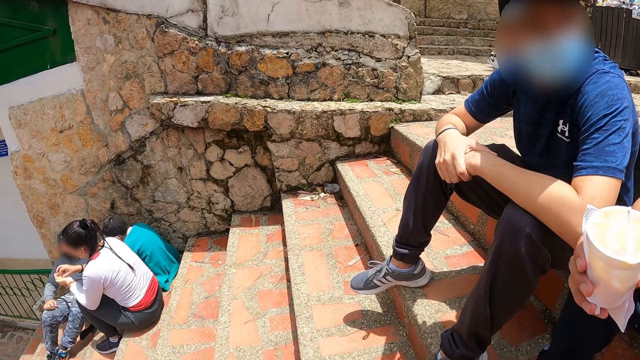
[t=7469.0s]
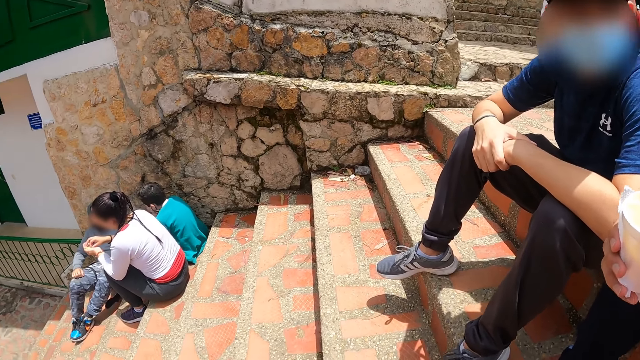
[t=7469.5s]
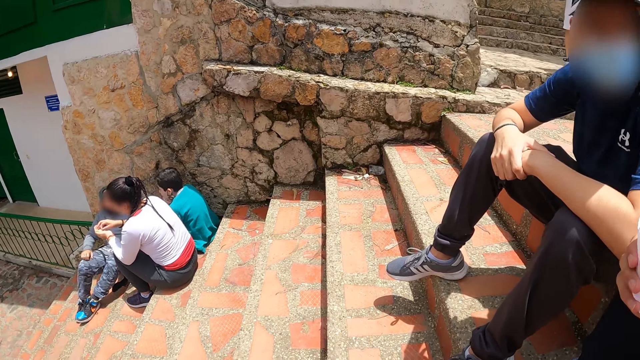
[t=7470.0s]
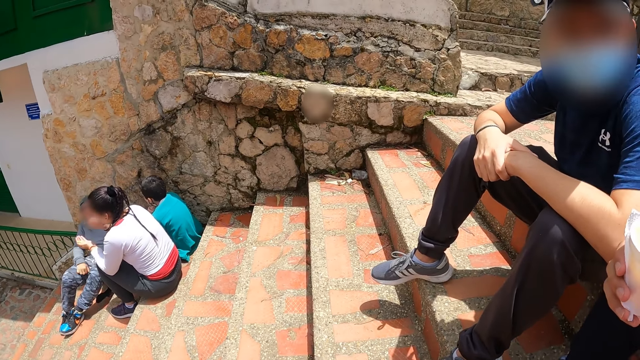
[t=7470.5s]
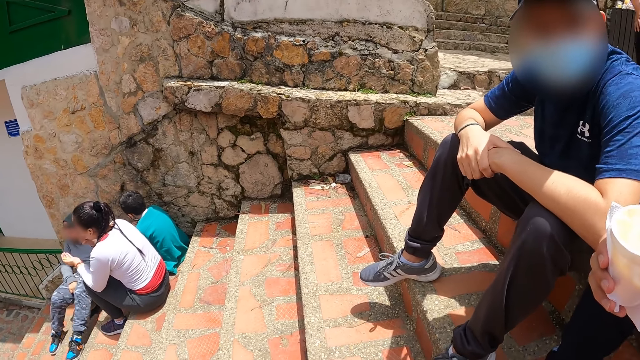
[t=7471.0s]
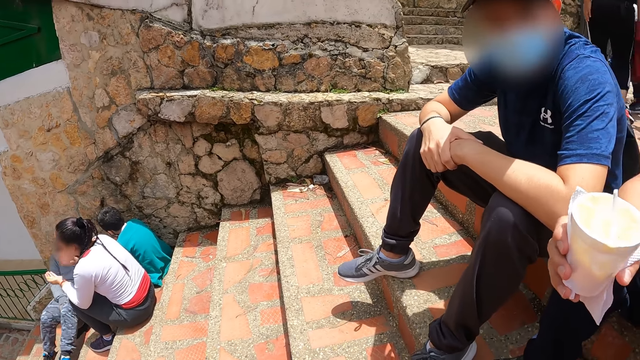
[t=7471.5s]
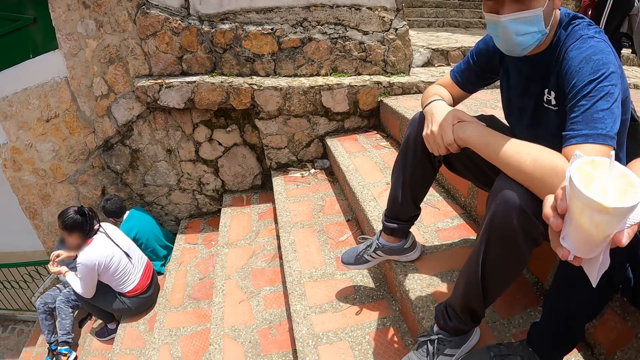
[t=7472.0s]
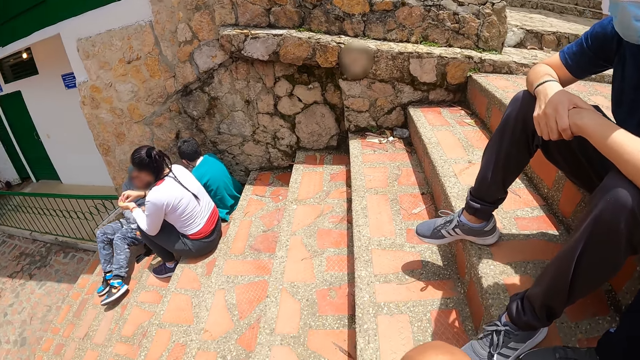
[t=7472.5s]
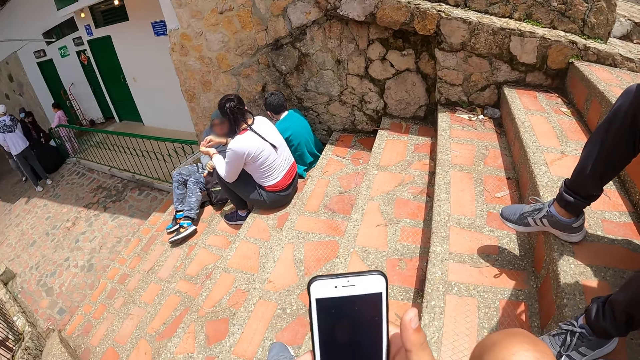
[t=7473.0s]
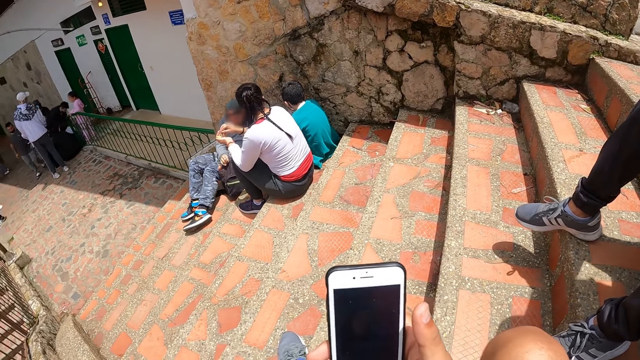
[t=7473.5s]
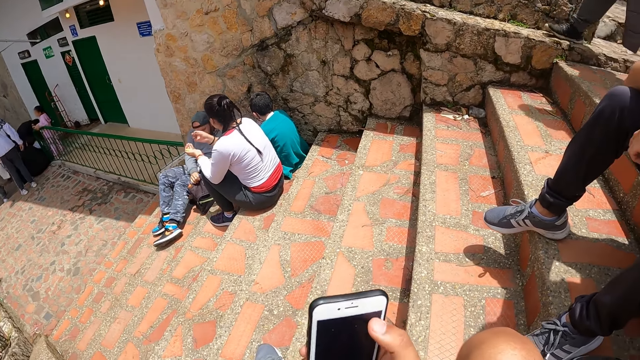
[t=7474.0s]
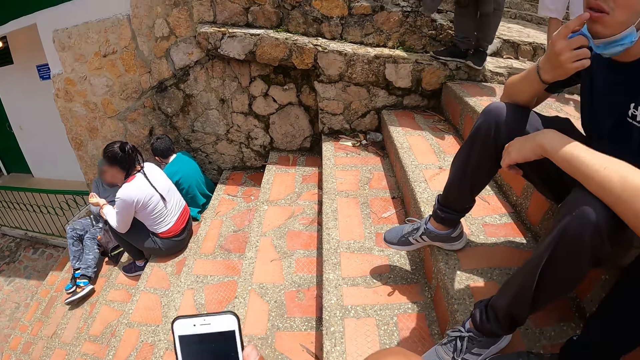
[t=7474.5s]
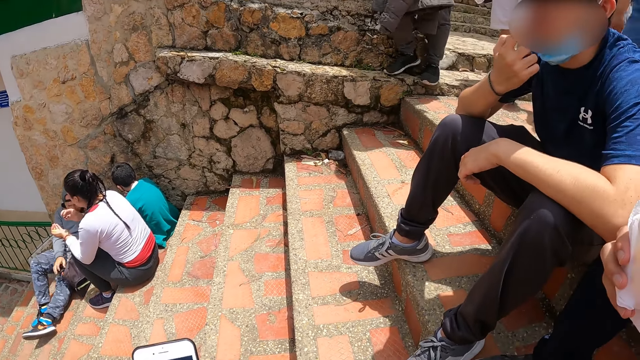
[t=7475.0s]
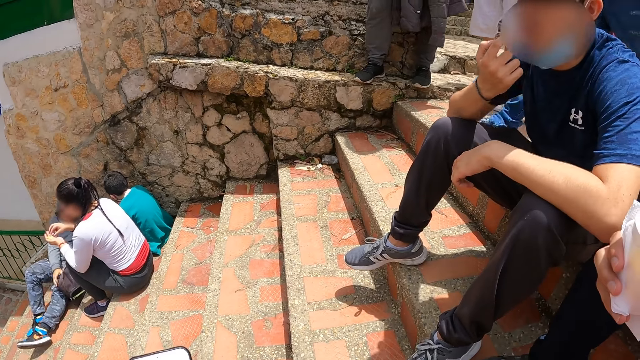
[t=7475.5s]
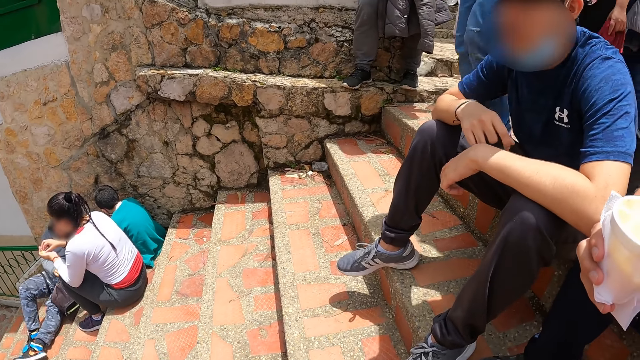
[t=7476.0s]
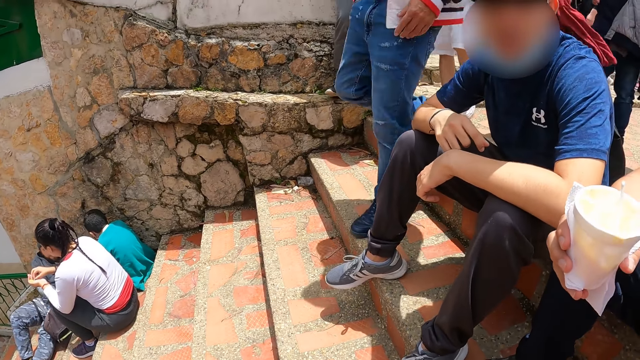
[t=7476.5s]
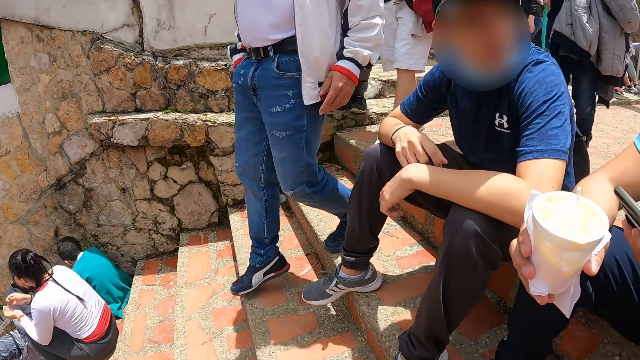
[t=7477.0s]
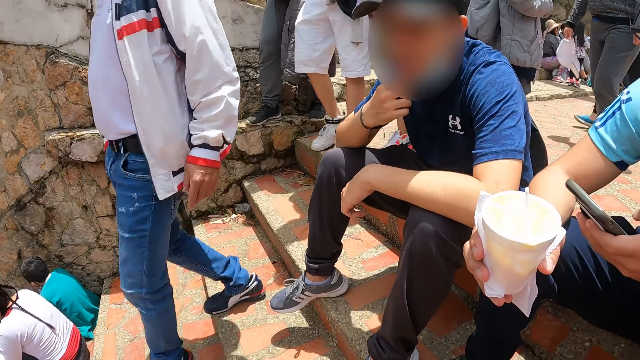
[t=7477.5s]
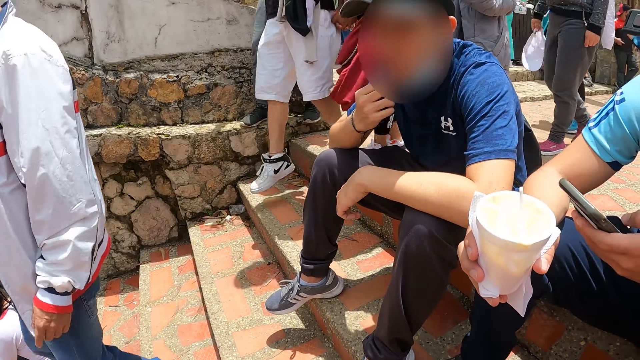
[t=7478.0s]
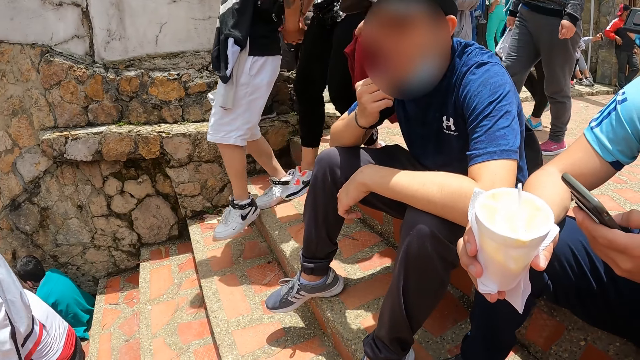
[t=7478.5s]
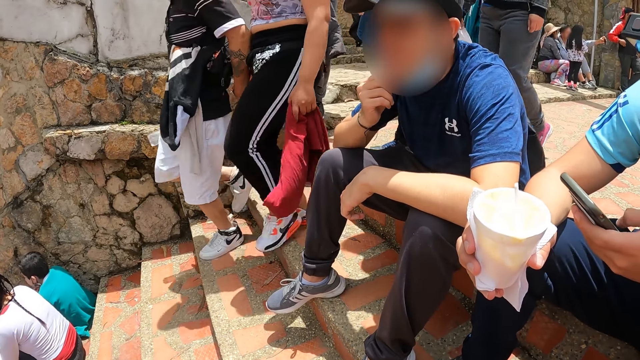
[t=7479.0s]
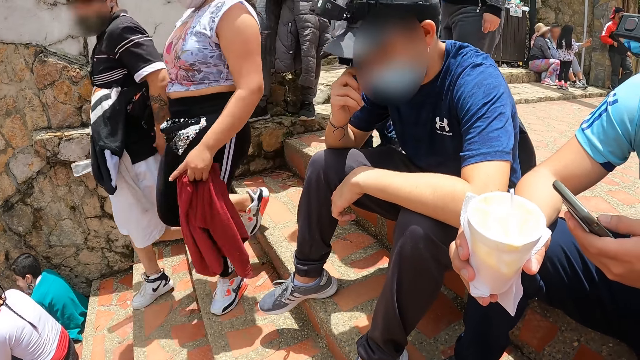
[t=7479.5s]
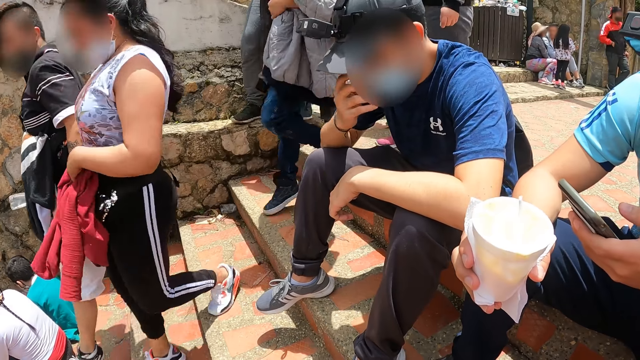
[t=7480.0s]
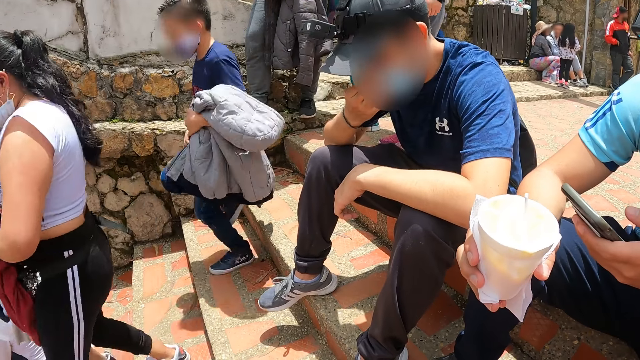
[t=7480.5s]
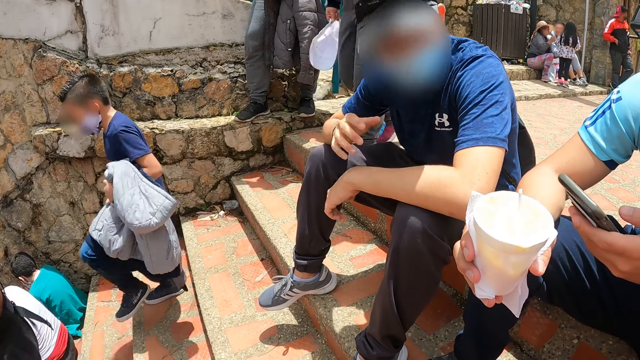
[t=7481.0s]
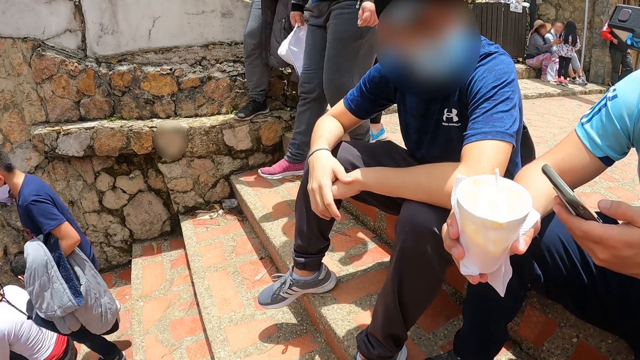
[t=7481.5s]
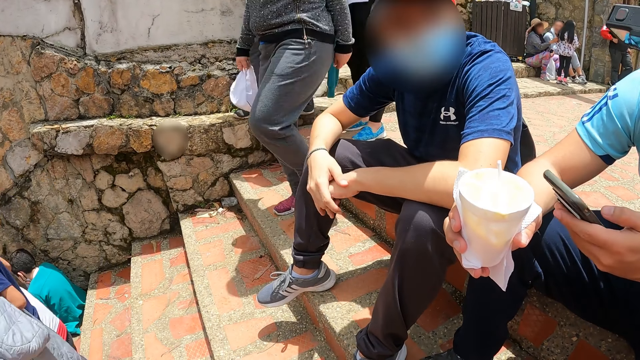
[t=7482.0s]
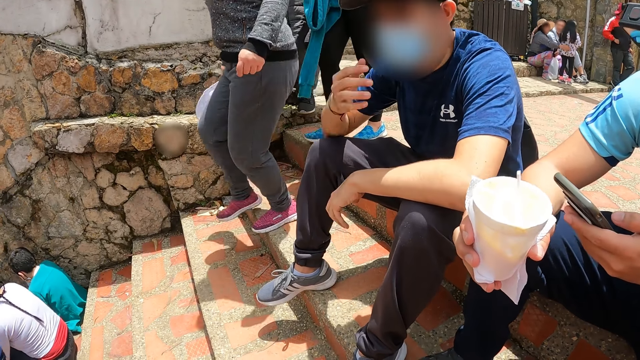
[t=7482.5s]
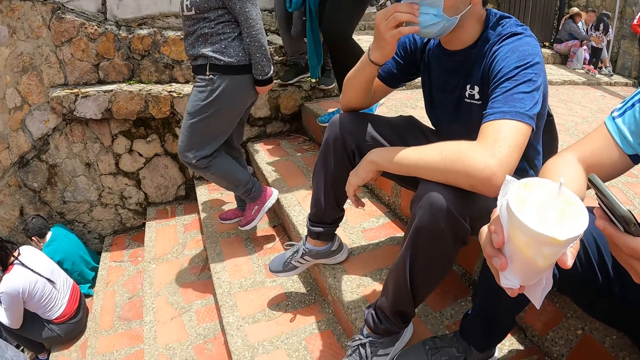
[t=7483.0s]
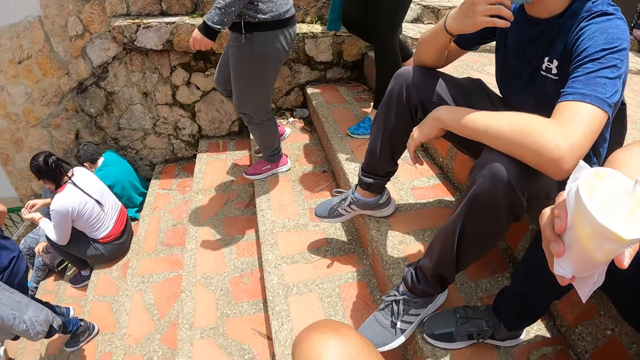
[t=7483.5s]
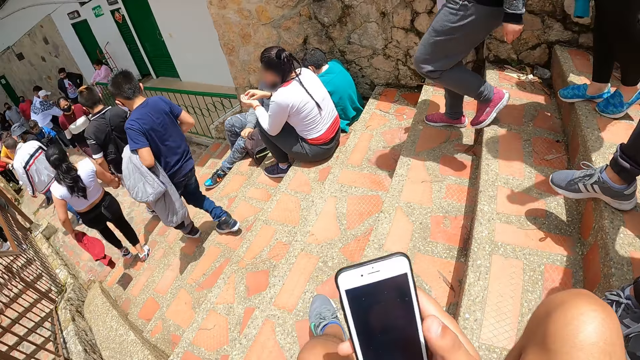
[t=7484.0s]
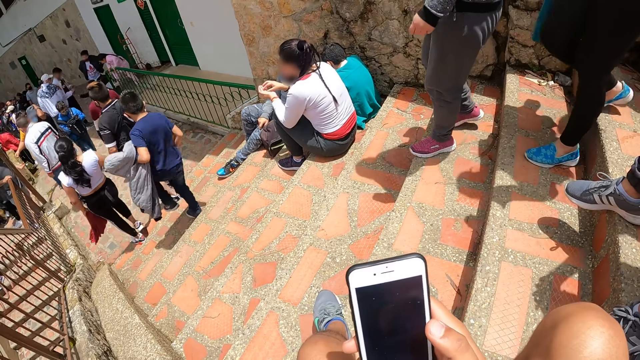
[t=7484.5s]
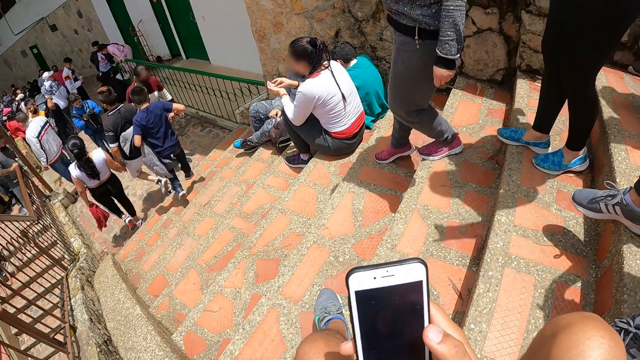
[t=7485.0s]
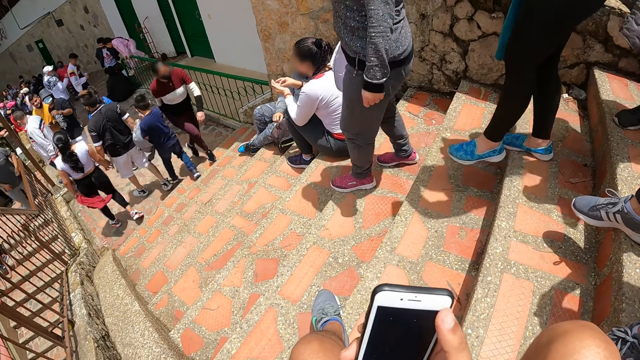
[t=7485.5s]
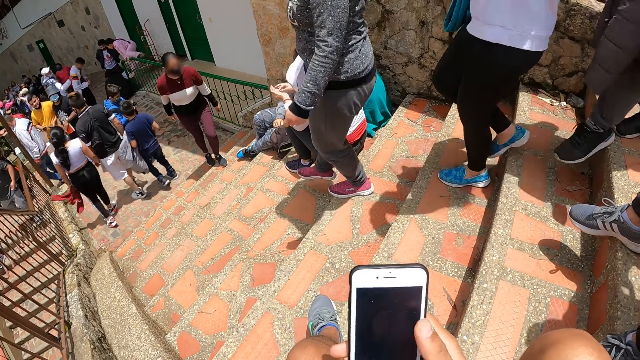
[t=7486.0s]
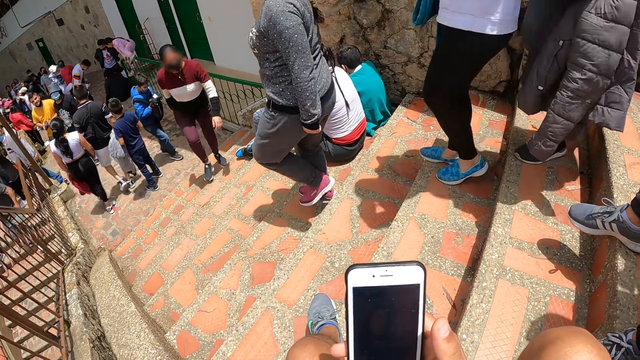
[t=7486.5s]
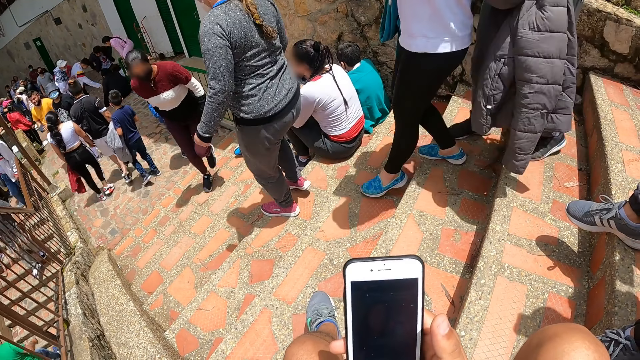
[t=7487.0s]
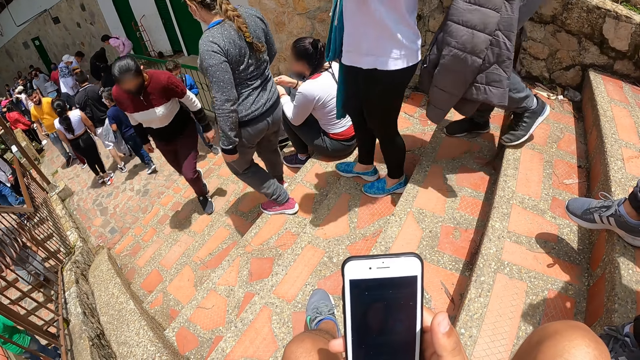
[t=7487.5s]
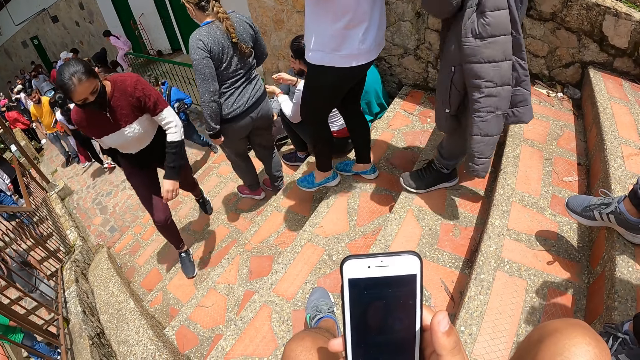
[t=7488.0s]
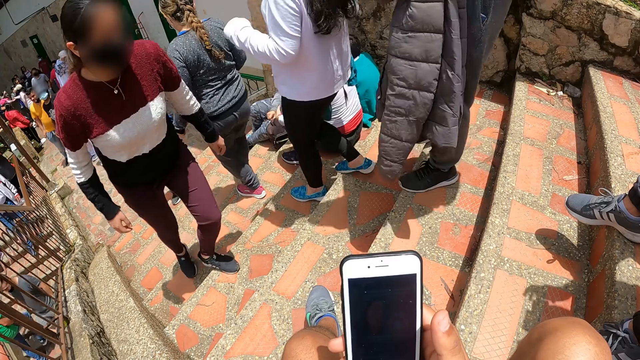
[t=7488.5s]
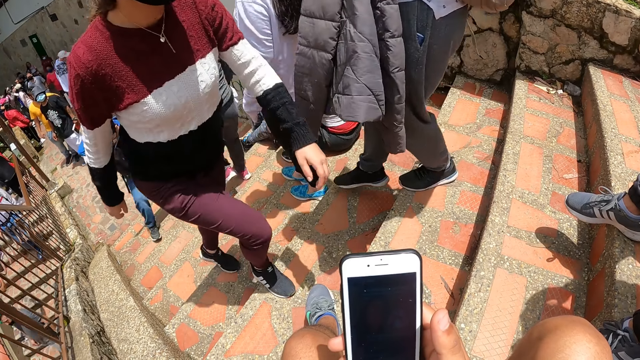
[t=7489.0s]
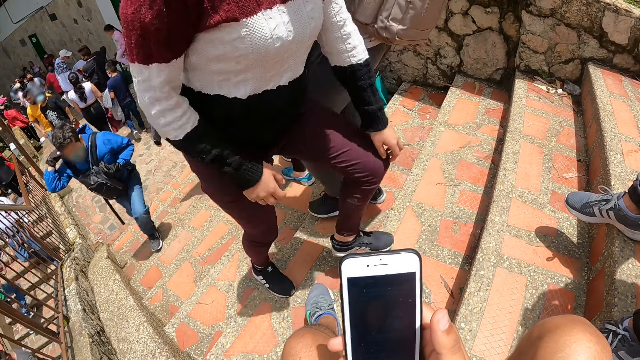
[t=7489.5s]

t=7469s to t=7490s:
A man turns. The camera wearer scrolls the phone. The man touches the mask with his right hand. The man holds the chin. The camera wearer holds the phone.
